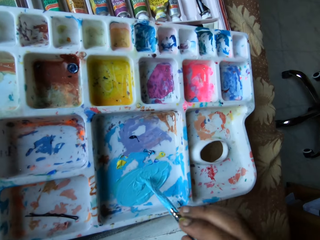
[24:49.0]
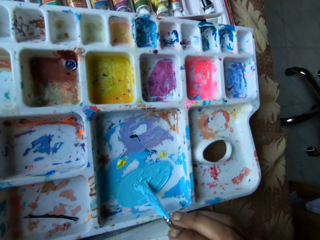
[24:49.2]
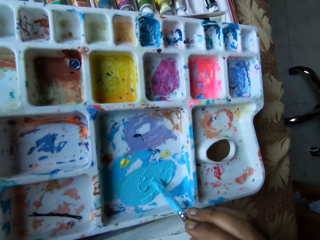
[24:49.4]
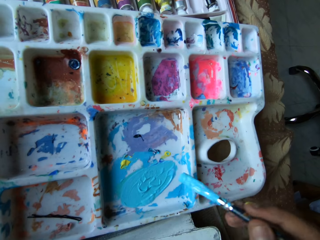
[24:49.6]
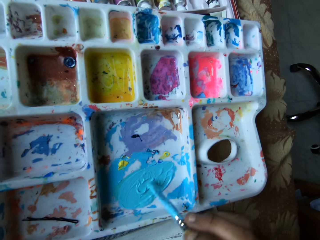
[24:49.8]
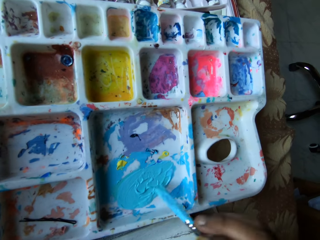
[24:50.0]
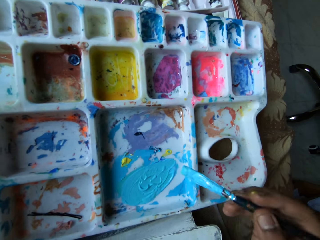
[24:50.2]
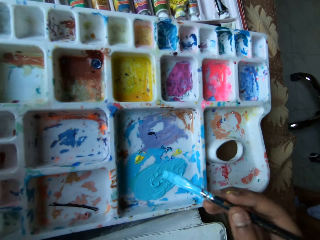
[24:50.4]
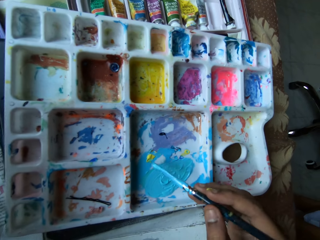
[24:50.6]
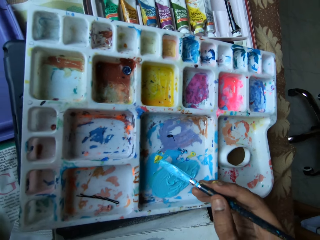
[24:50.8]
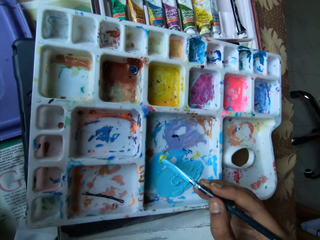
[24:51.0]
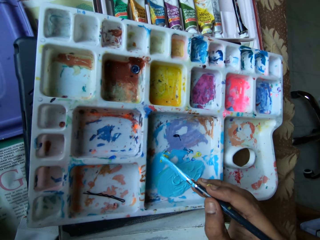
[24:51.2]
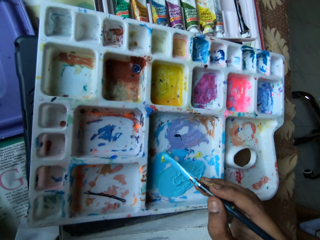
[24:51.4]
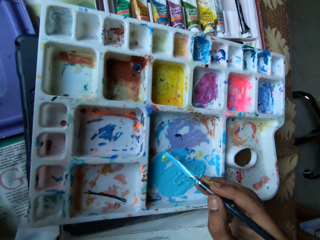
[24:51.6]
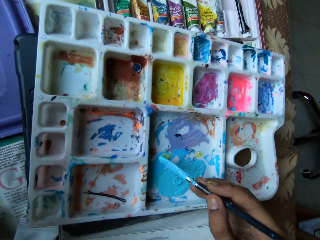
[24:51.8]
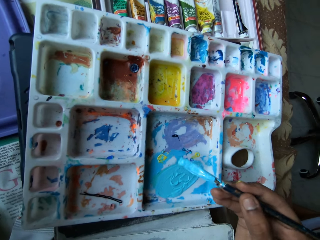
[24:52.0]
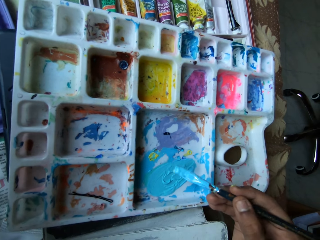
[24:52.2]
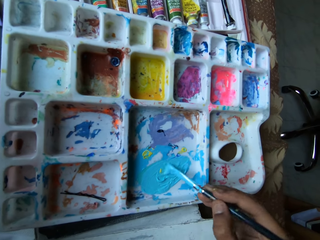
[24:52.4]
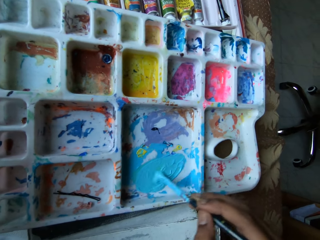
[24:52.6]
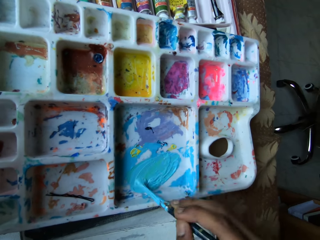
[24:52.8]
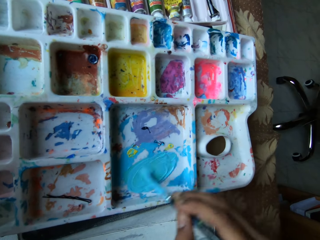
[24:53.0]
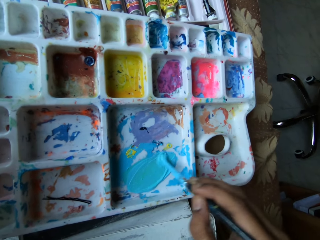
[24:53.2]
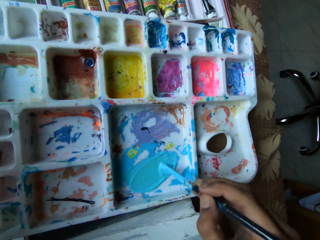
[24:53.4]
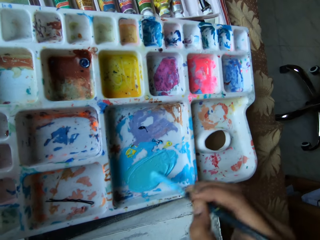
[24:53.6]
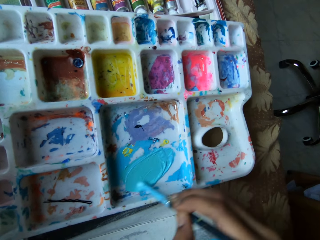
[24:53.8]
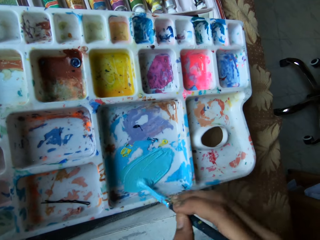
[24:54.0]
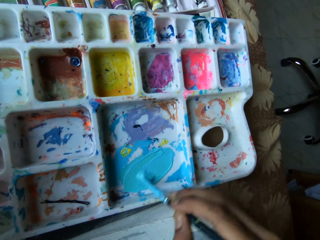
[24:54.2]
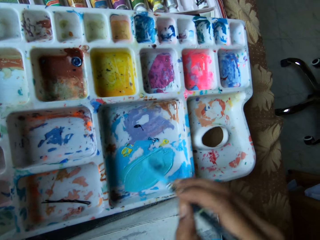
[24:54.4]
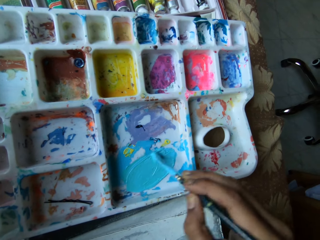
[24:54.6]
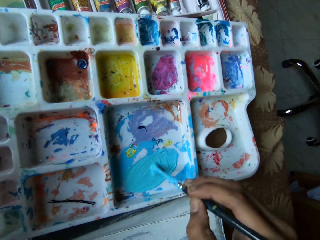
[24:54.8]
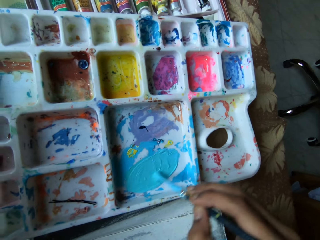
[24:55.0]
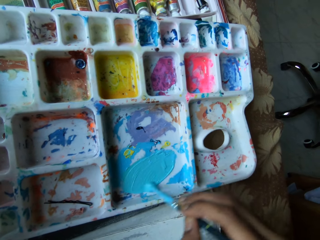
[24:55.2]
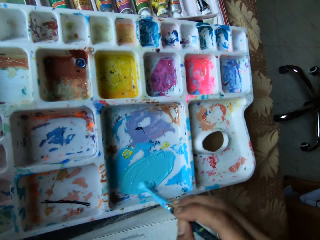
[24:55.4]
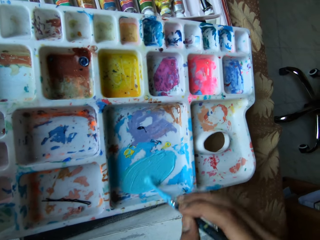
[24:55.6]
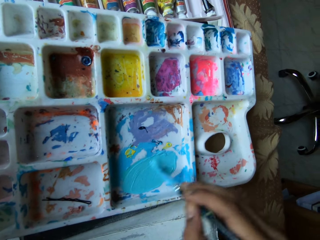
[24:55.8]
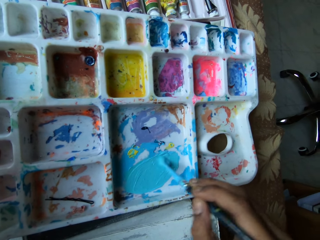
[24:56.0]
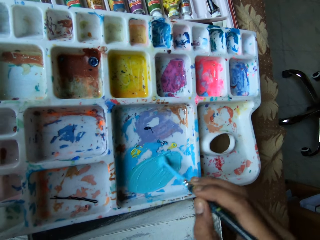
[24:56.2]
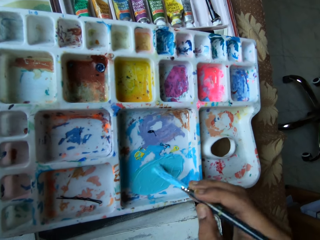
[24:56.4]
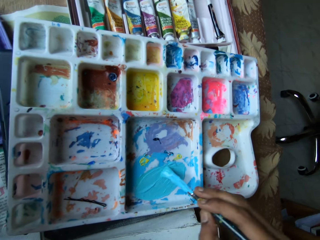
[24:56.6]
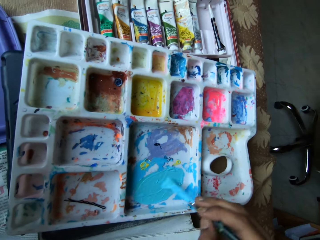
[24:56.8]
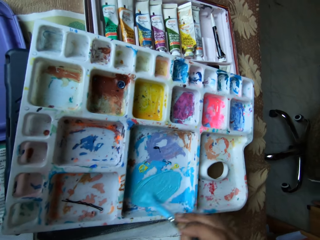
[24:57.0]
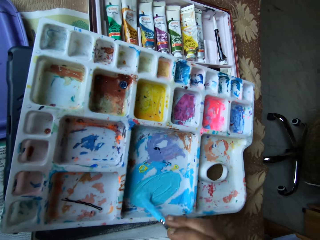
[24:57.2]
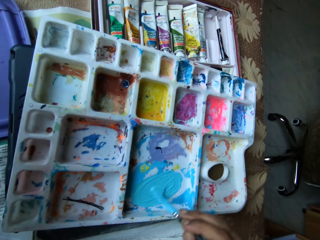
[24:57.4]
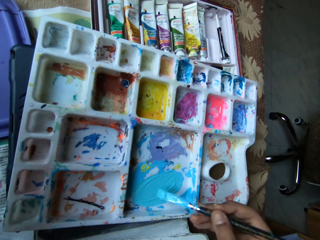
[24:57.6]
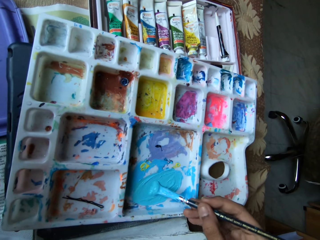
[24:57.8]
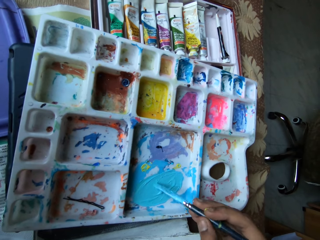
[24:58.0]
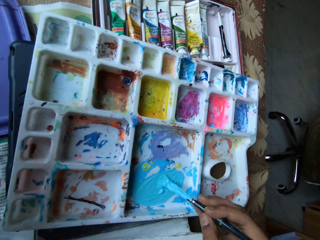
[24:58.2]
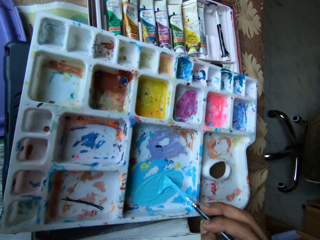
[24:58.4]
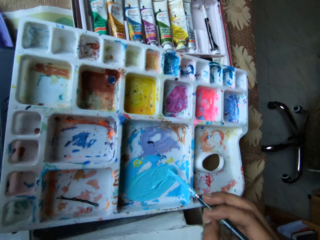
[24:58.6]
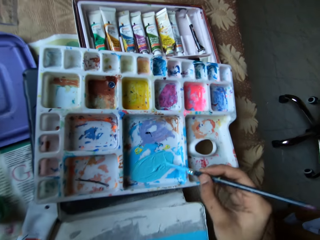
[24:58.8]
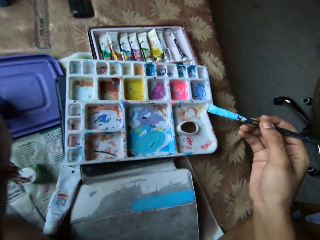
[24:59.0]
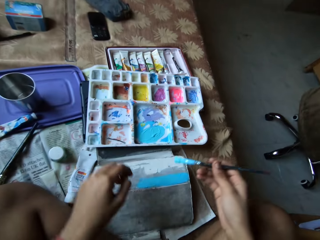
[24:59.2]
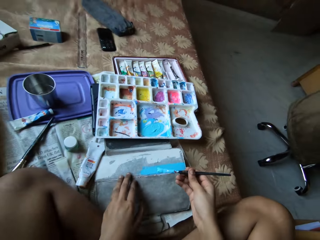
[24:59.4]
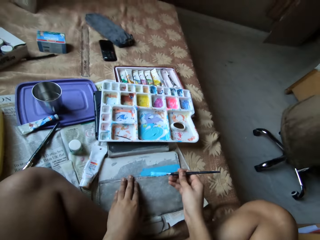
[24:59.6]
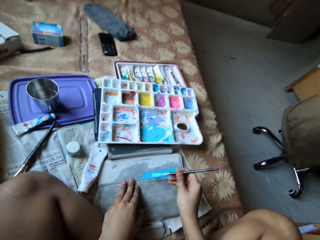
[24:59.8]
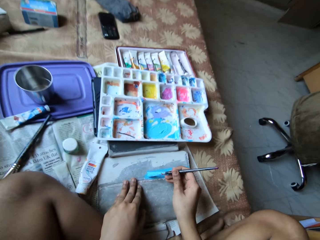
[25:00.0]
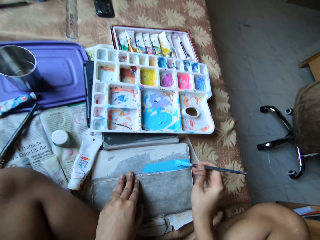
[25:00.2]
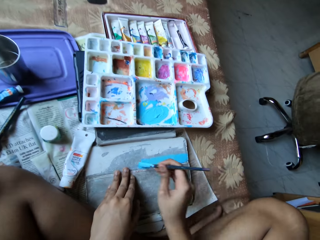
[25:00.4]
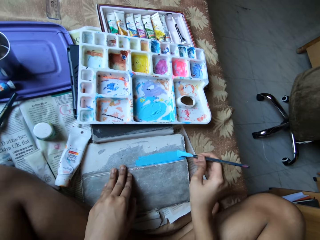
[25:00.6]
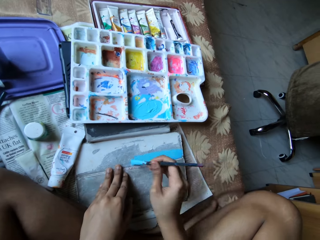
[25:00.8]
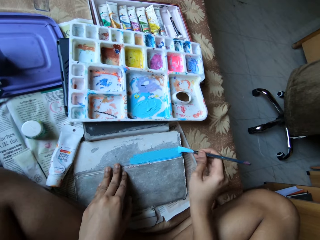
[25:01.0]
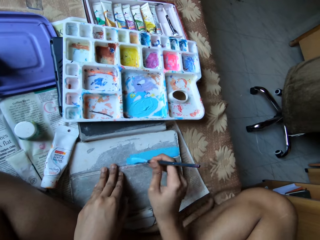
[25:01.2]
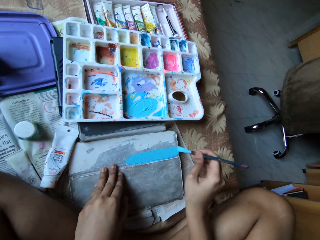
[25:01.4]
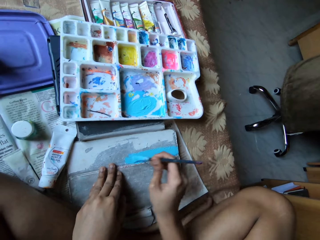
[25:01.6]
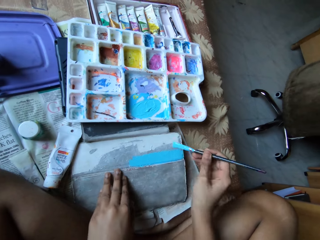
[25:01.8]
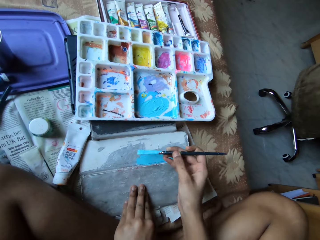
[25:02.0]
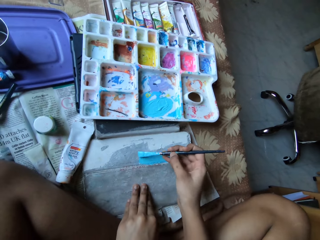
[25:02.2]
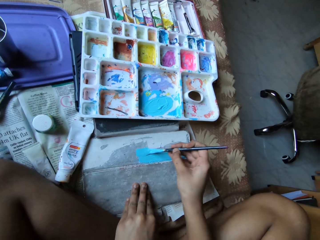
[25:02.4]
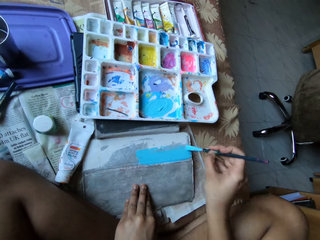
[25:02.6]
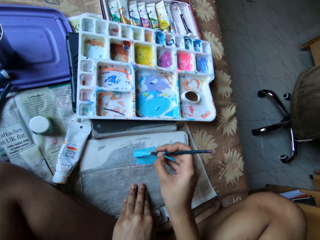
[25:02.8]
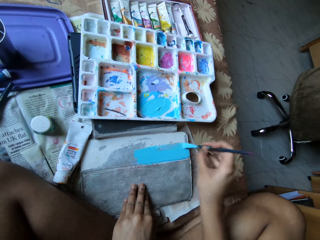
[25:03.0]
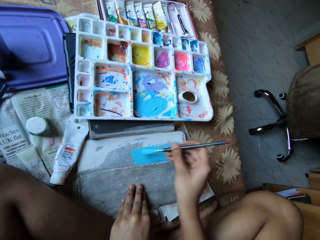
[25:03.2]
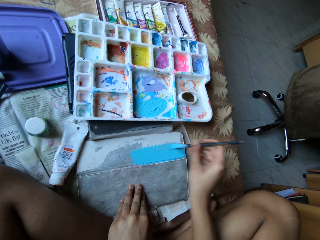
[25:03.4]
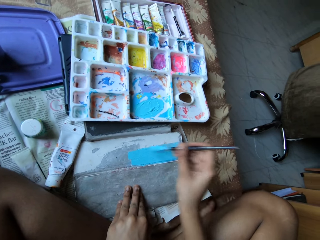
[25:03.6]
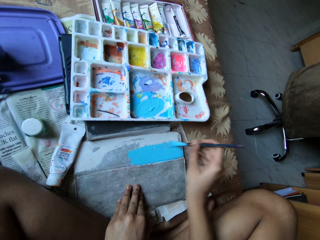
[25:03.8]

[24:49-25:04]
The camera wearer scoops paint from the paint palette with the paint brush in her right hand. She mixes paint in the paint palette with the paint brush in her right hand. She holds the leather case with her left hand. She paints the leather case with the paint brush in her right hand.

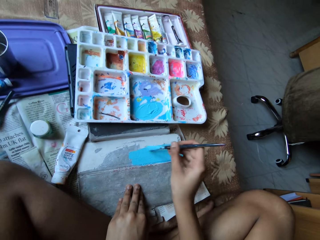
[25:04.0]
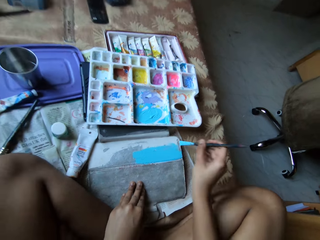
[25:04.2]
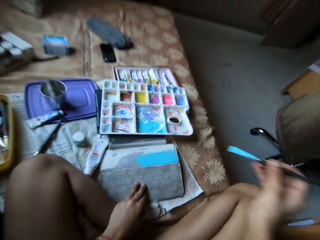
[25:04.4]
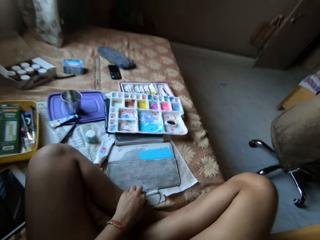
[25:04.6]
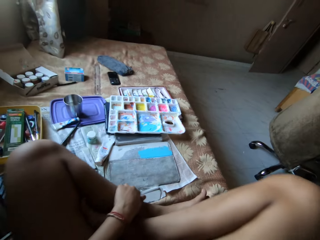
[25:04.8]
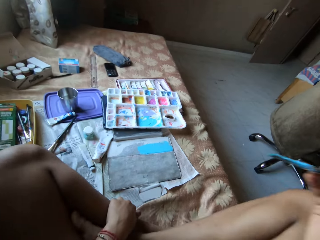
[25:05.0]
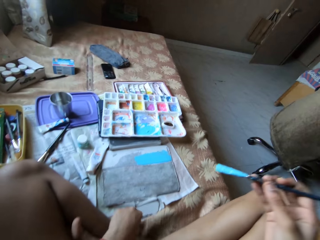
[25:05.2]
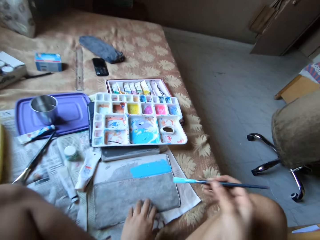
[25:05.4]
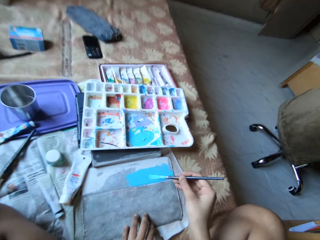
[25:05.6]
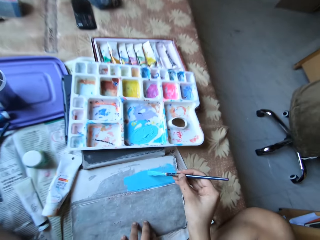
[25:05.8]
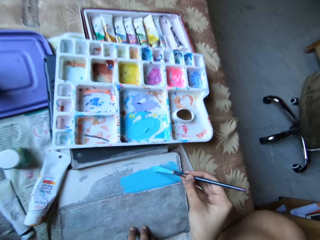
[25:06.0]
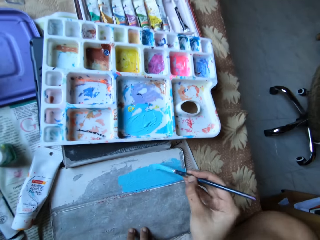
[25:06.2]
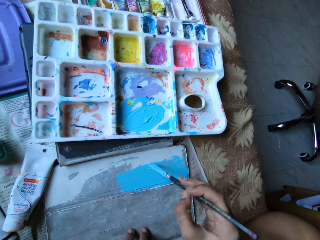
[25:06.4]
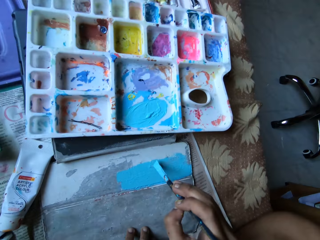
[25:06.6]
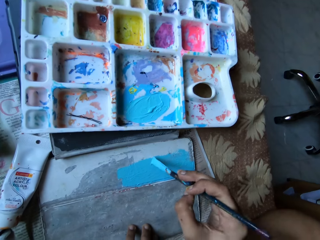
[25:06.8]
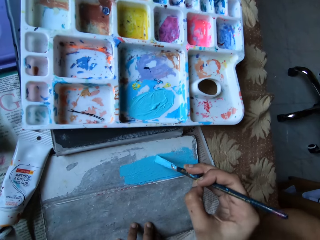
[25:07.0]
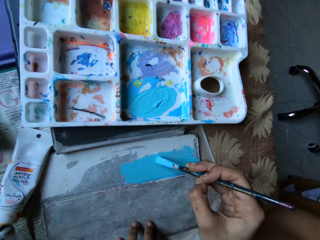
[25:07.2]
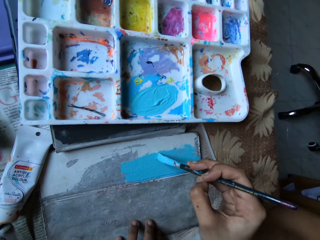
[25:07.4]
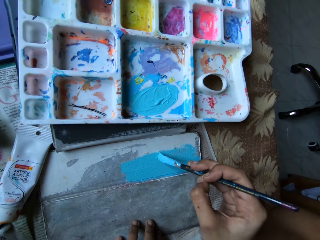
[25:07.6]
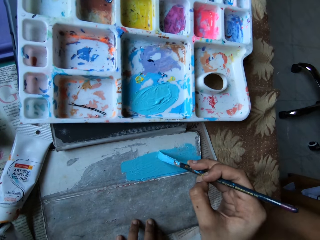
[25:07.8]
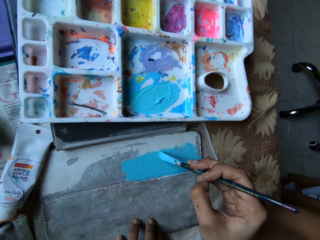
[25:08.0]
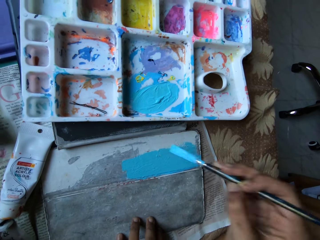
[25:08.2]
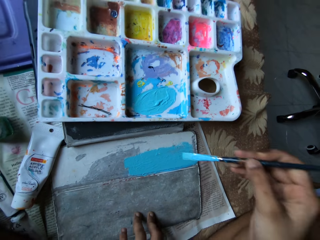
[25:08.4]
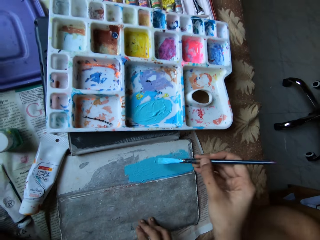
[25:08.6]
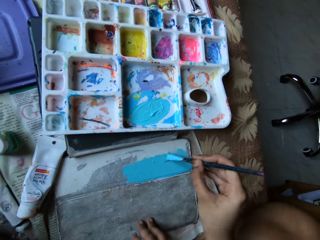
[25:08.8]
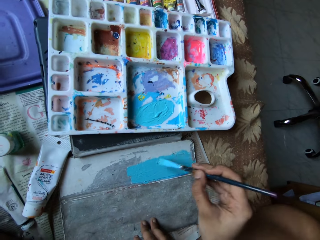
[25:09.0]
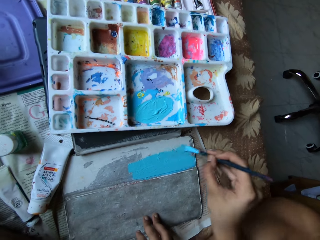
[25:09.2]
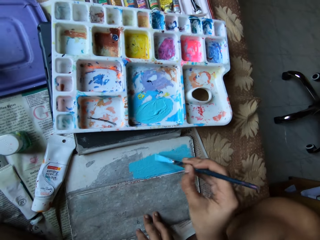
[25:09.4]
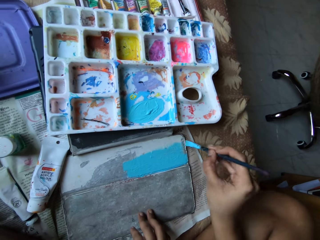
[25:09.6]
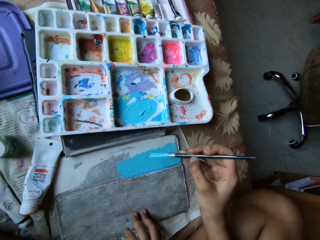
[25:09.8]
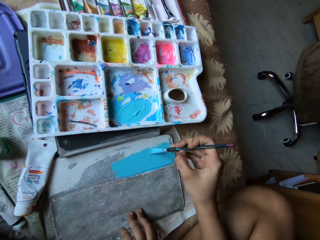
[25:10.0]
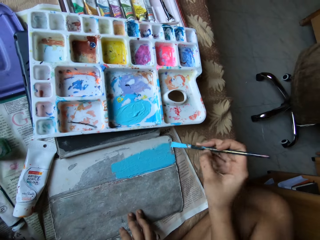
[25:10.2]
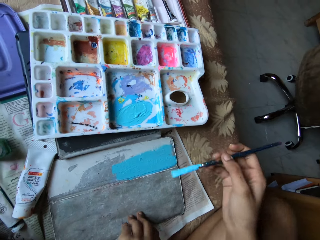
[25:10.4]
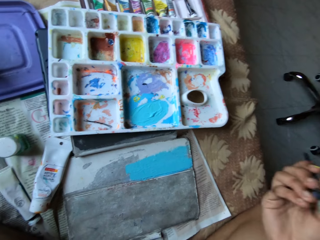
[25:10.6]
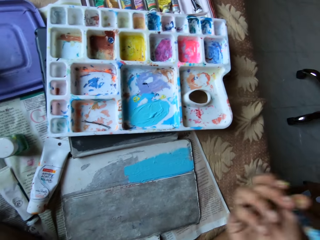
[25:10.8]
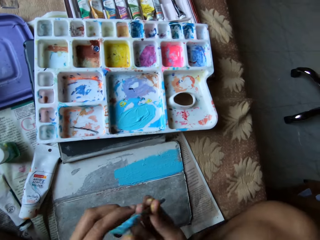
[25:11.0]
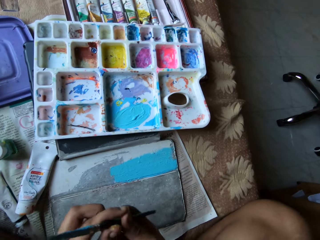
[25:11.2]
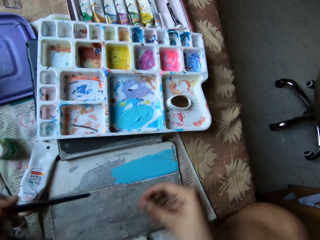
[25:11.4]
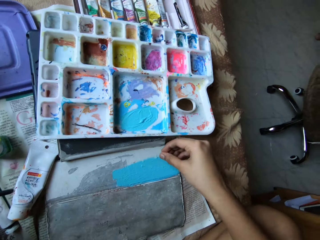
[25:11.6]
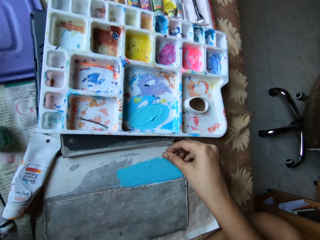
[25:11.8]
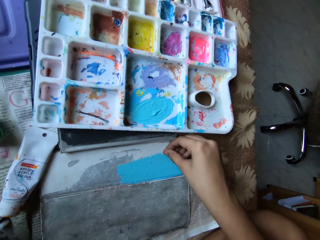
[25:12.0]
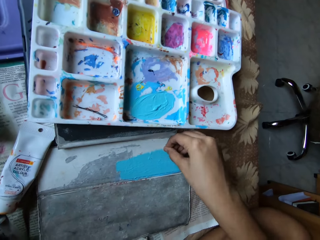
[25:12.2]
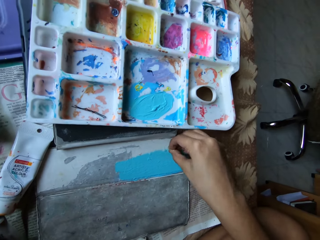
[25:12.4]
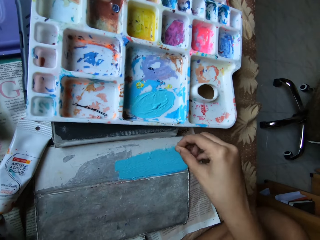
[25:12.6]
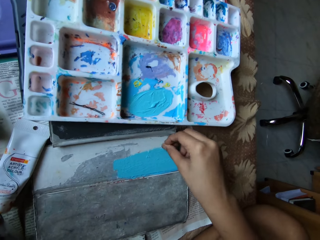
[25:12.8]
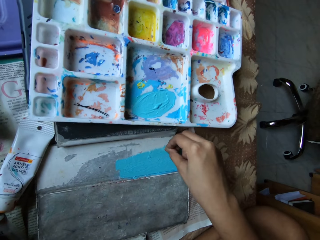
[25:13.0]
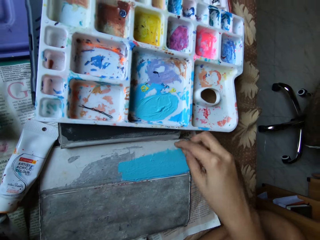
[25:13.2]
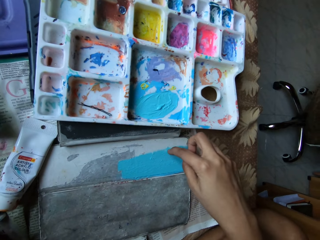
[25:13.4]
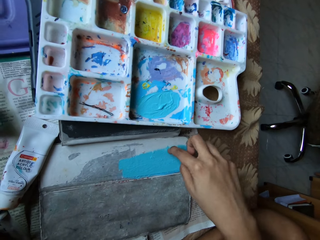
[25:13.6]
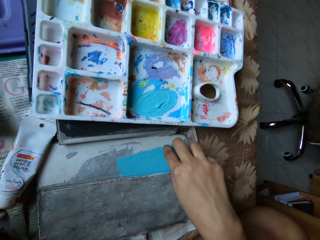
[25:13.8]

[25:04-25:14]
The camera wearer holds the leather case with her left hand. She paints the leather case with the paint brush in her right hand. She transfers the paint brush from her right hand to her left hand. She peels the leather case with her right hand. She touches an object.
